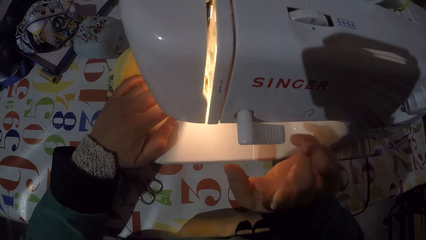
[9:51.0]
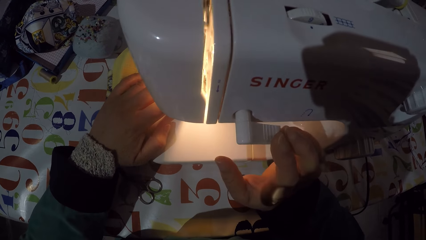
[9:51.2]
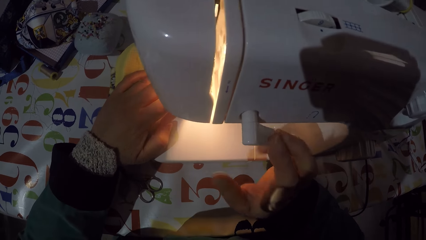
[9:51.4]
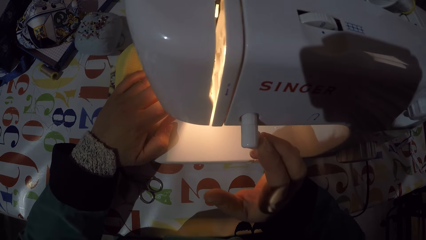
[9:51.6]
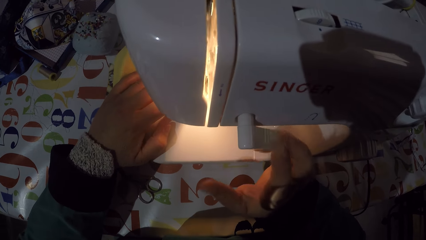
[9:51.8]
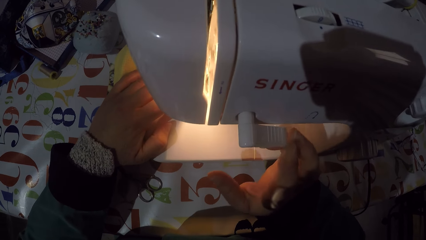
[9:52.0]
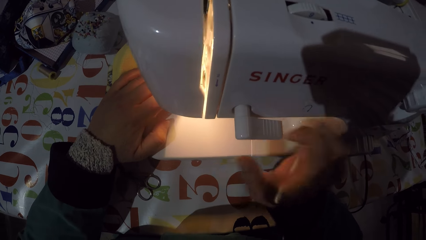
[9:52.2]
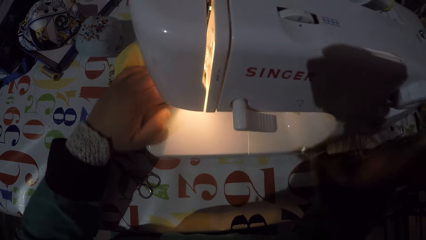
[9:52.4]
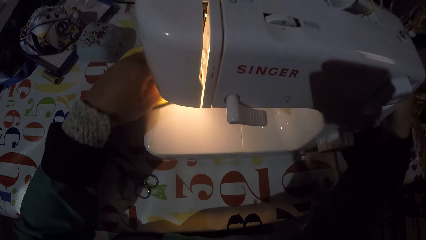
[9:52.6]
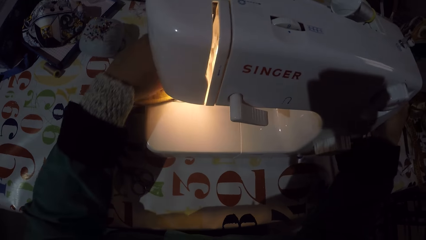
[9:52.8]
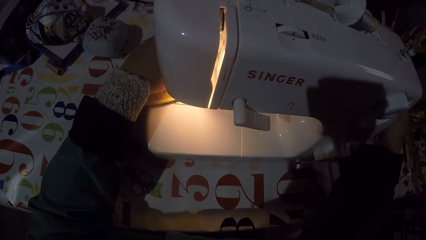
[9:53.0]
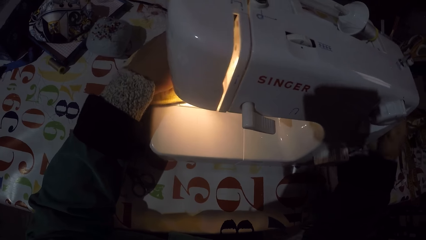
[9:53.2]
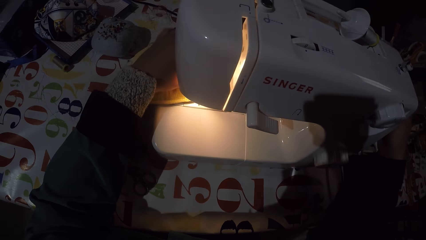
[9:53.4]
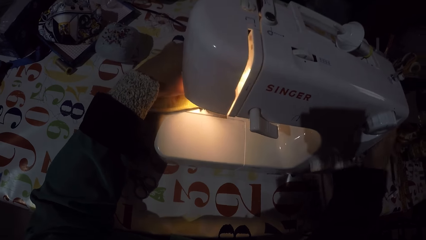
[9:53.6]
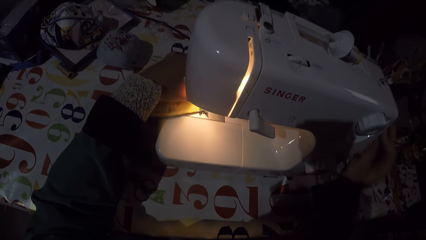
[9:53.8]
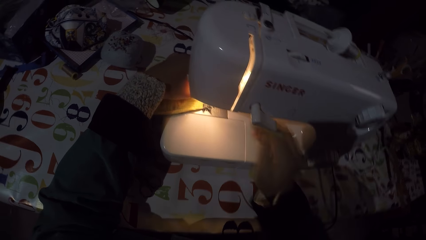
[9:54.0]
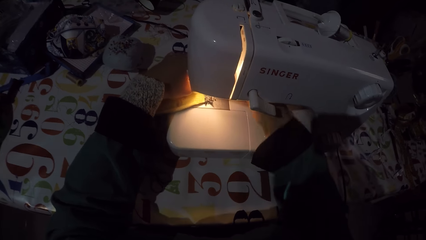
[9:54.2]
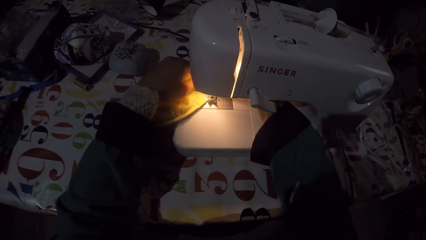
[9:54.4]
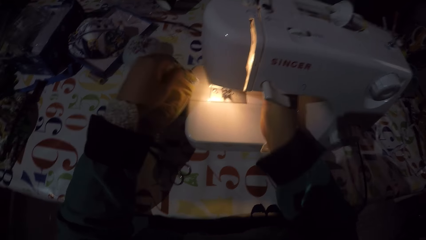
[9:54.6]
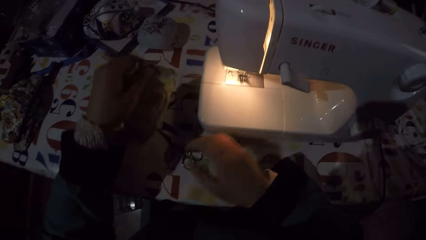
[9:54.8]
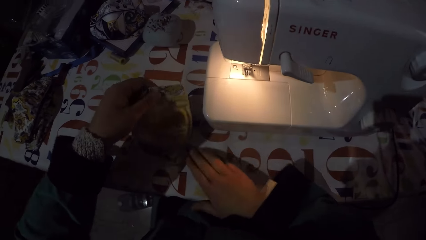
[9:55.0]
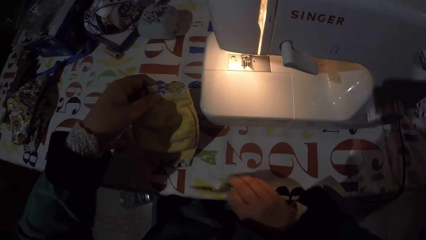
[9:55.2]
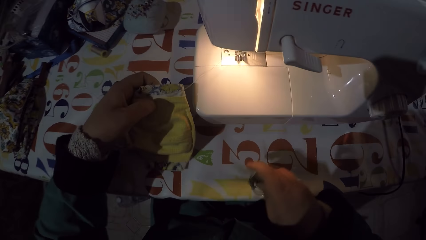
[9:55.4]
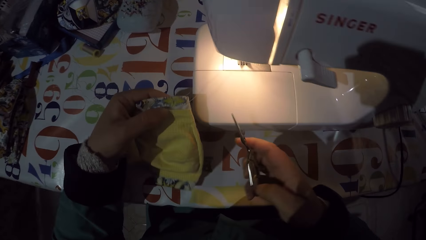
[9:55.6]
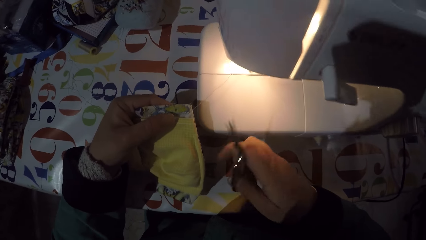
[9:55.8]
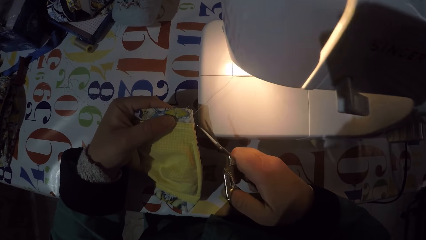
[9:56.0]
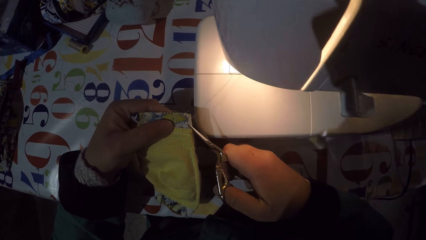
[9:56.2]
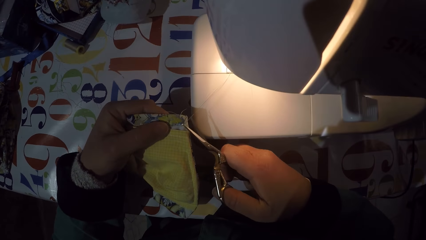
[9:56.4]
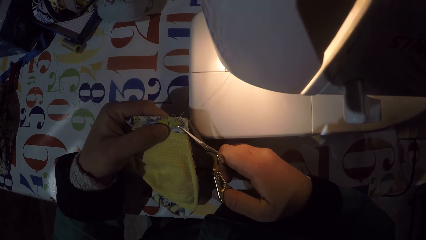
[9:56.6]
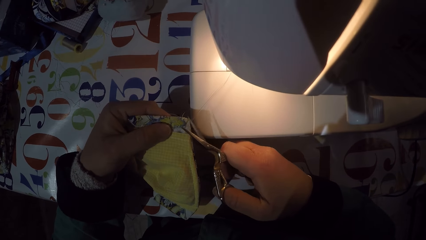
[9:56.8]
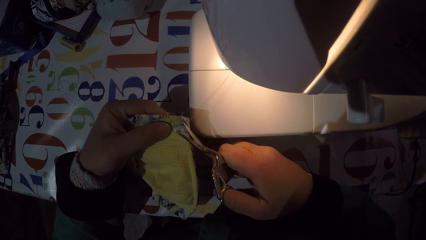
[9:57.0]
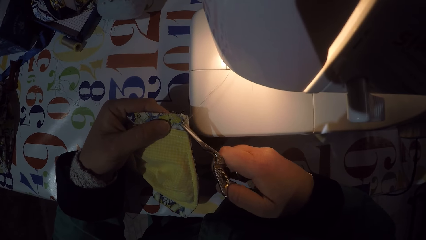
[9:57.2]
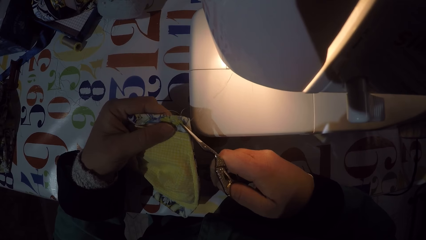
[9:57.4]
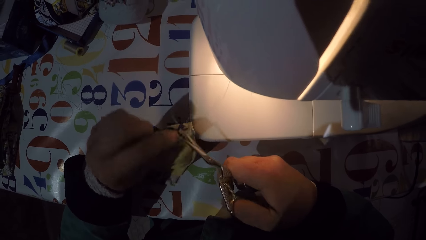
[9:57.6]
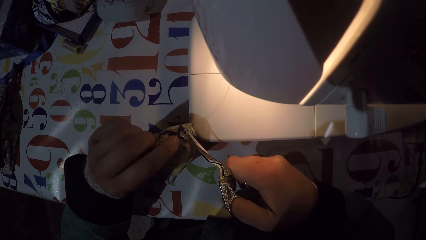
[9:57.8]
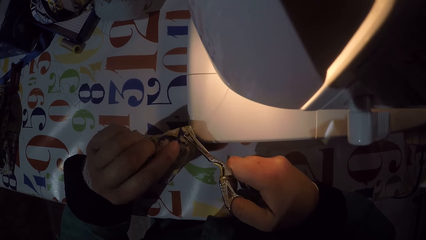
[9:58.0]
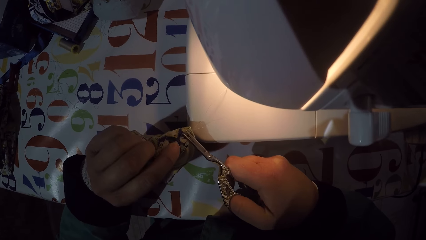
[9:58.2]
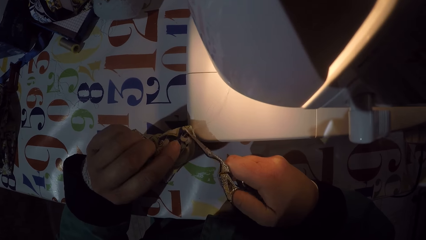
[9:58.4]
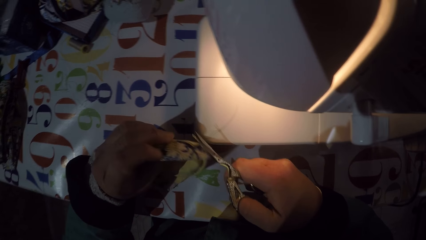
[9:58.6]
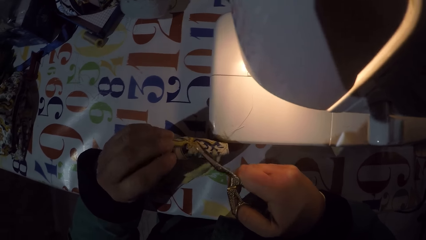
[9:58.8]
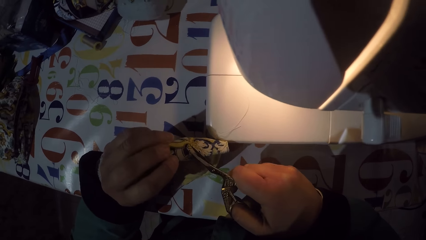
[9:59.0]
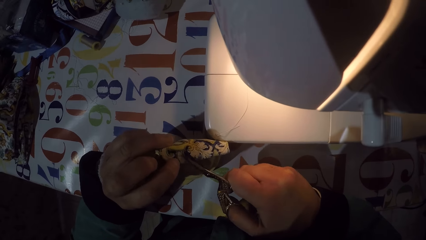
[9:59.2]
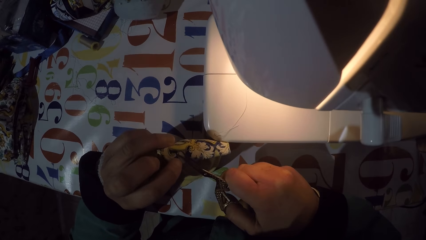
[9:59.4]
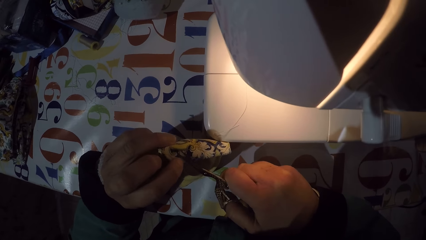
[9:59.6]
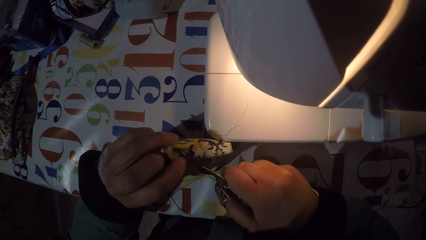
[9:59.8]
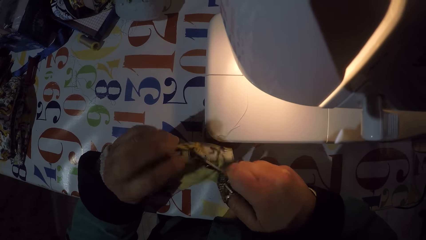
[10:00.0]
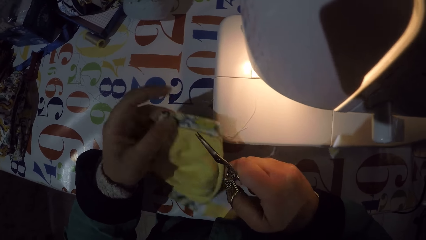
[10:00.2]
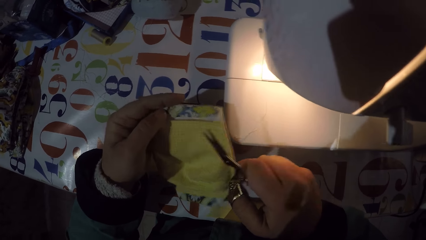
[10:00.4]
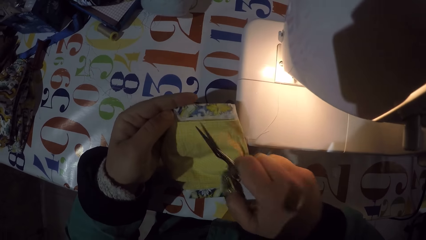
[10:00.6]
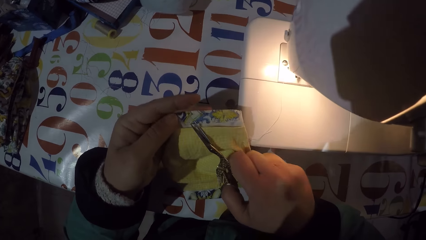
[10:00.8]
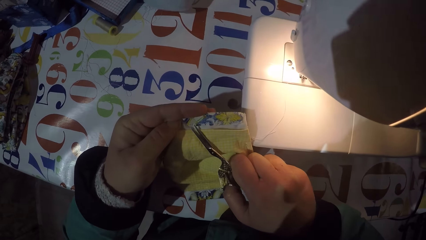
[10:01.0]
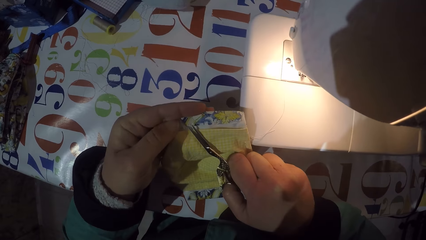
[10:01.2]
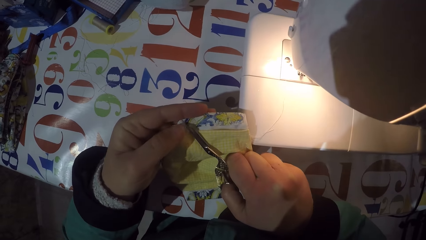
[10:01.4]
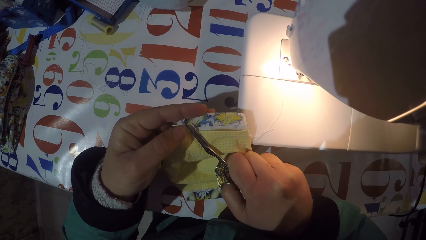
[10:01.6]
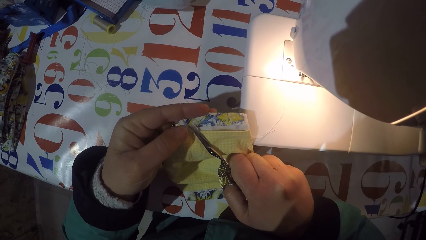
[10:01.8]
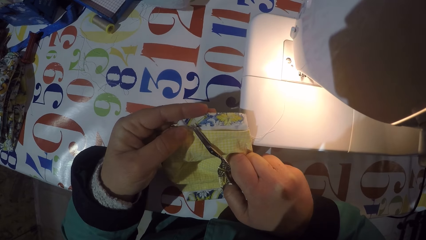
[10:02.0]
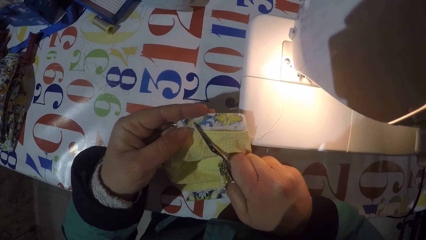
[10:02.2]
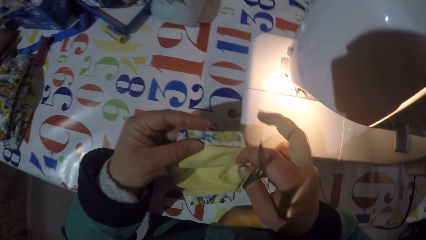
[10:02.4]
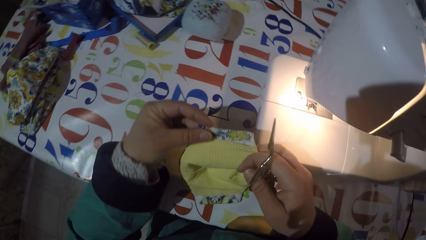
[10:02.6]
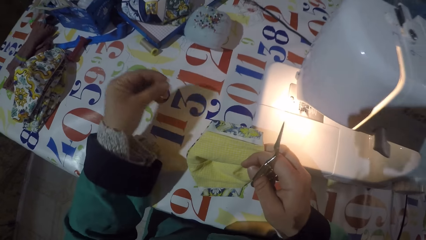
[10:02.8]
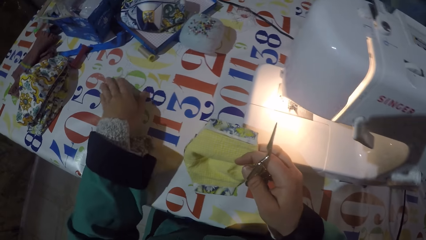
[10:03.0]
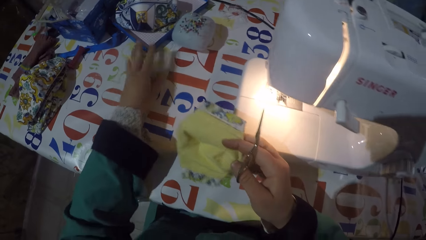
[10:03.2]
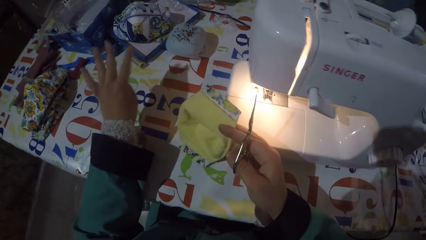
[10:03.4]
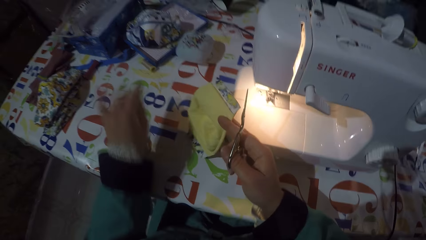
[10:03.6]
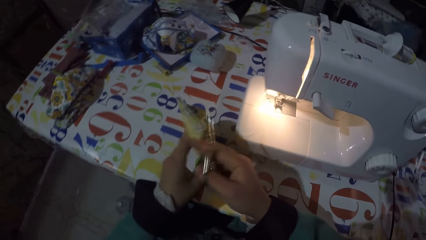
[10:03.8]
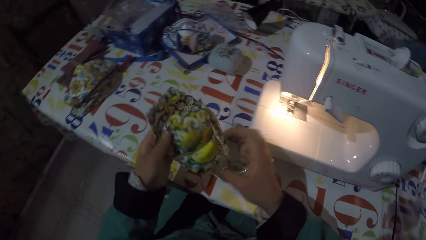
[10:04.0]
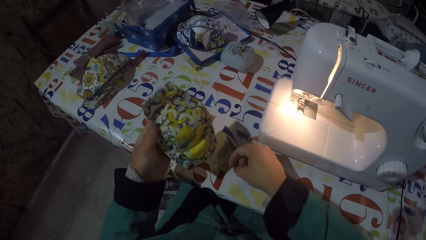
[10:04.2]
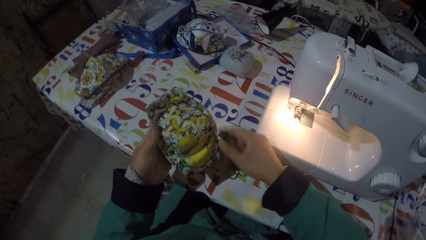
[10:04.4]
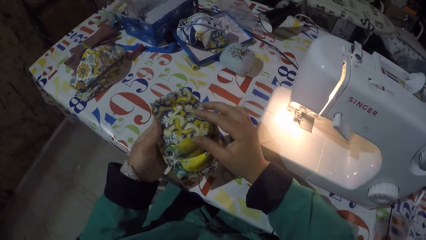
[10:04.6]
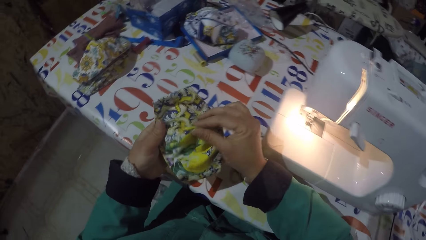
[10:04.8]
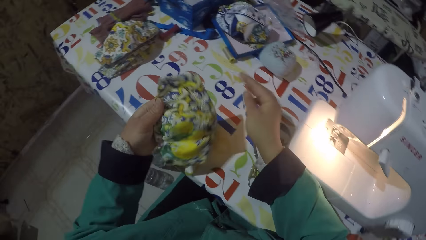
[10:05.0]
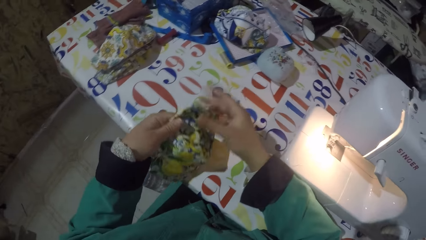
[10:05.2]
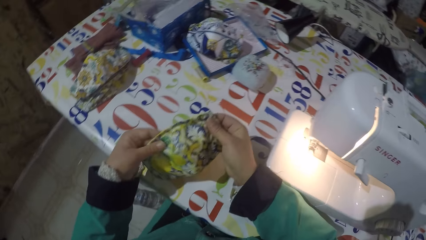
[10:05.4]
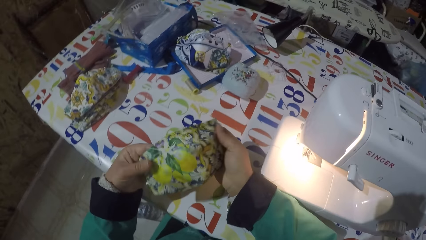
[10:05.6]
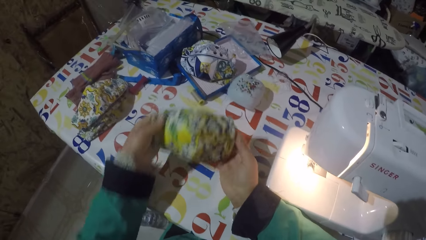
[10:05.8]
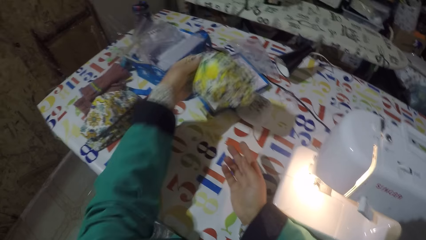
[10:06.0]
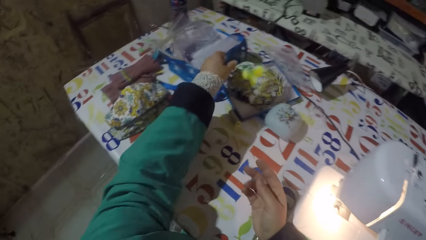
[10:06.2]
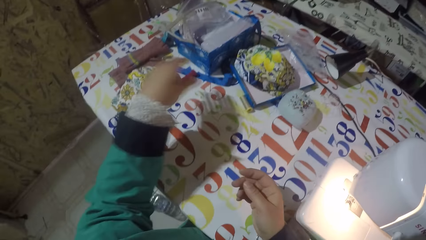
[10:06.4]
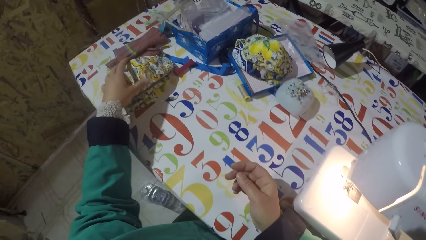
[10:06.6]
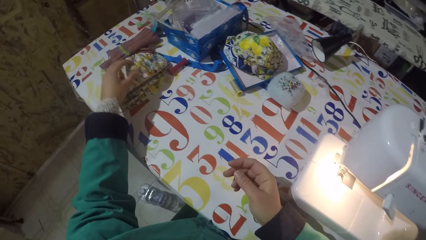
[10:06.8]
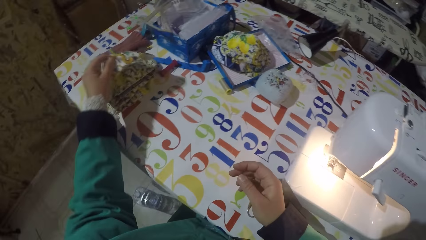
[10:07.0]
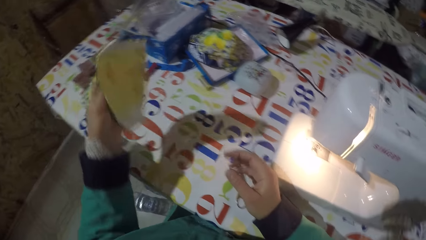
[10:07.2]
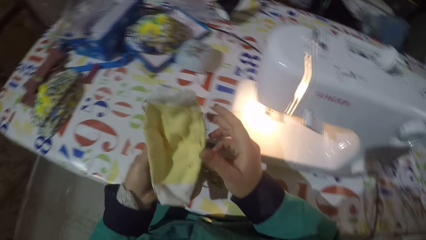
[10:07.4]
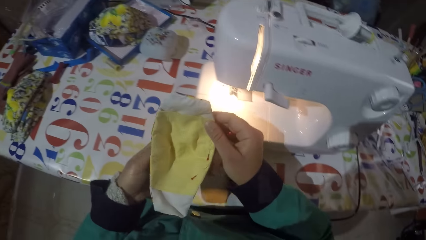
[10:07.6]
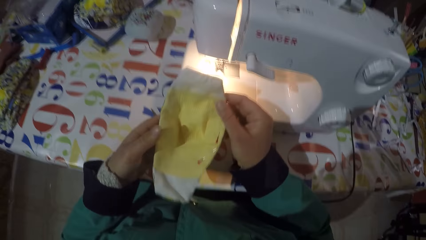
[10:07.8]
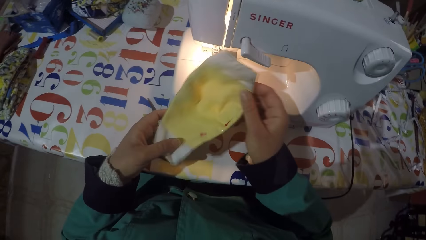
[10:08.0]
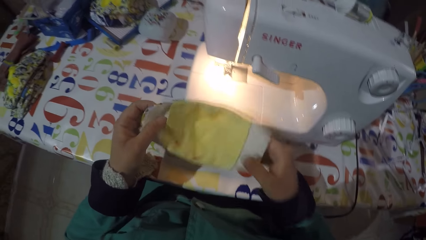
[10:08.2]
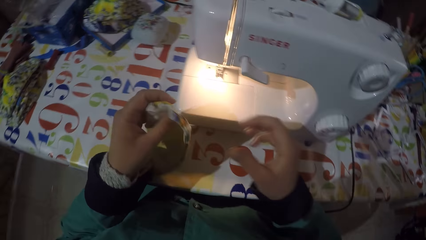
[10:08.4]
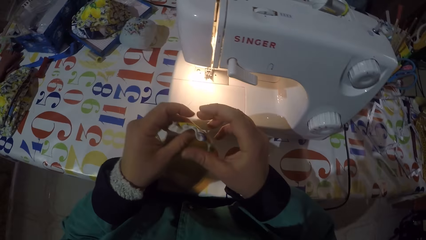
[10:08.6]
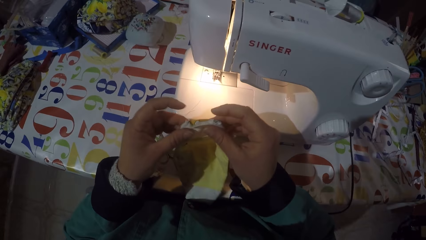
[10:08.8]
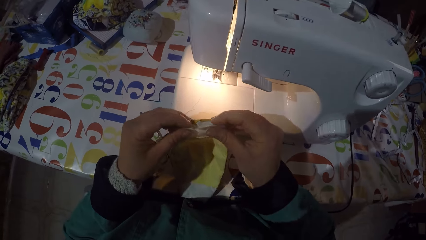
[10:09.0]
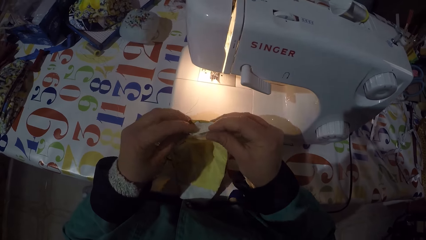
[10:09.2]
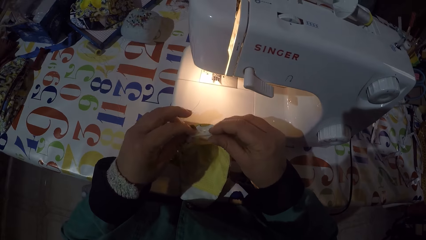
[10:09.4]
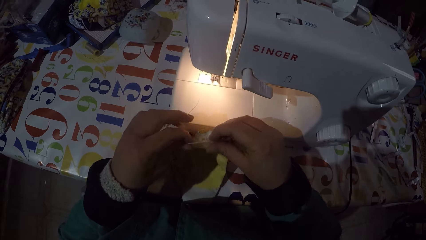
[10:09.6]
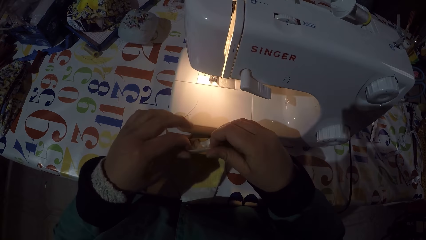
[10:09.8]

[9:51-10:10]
The camera wearer turns off the sewing machine. They adjust a balance wheel. They remove a mask from the sewing machine. They take scissors from the table. They cut the thread or string on the mask with the scissors. They put the string on the table. They put the scissors on the table. They put the mask on the box. They take a mask from the table.
